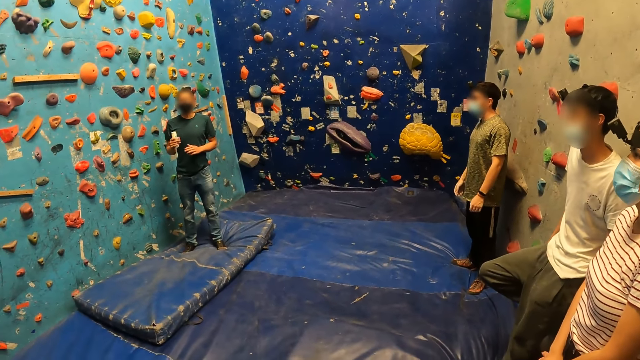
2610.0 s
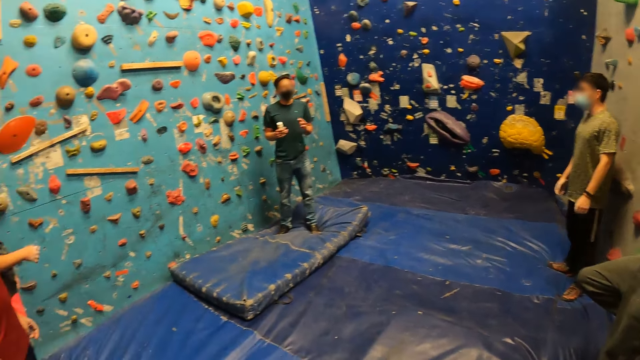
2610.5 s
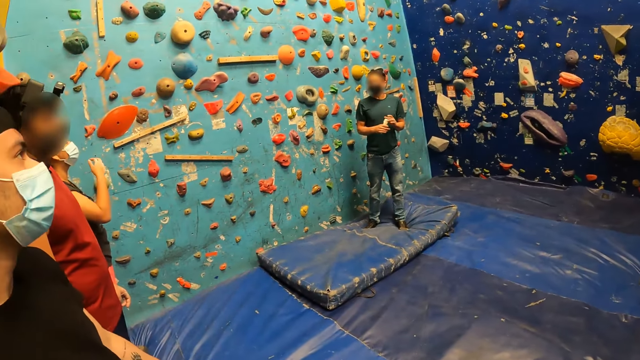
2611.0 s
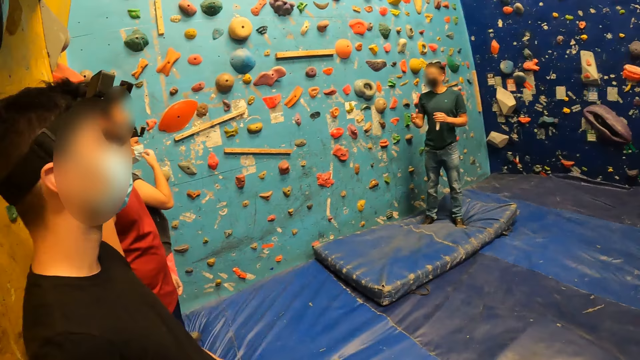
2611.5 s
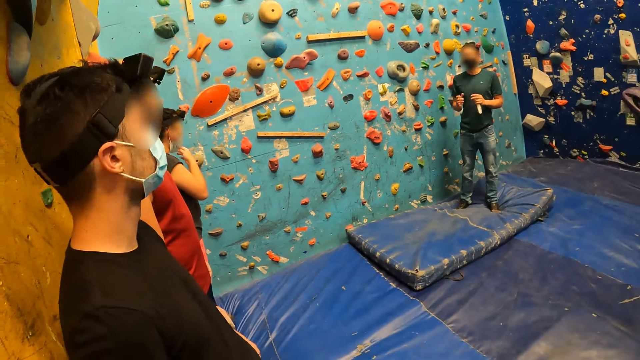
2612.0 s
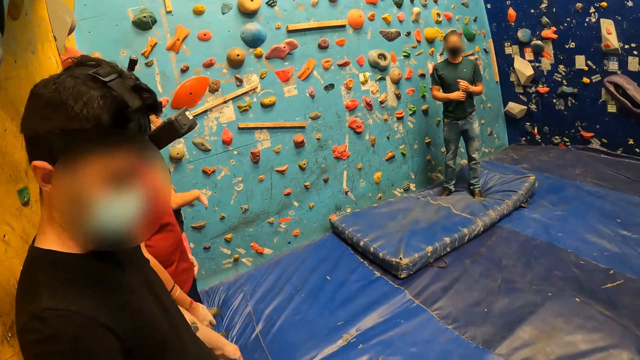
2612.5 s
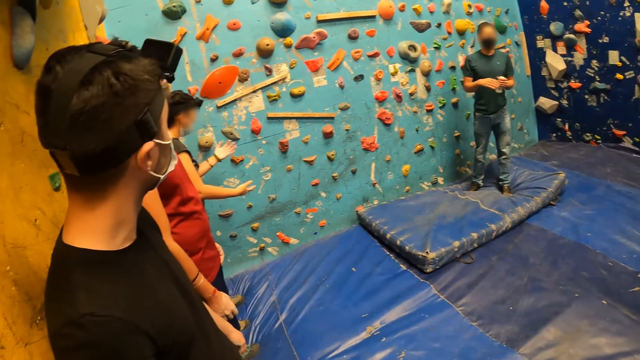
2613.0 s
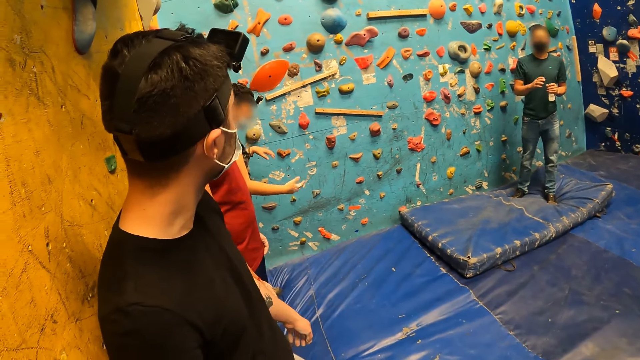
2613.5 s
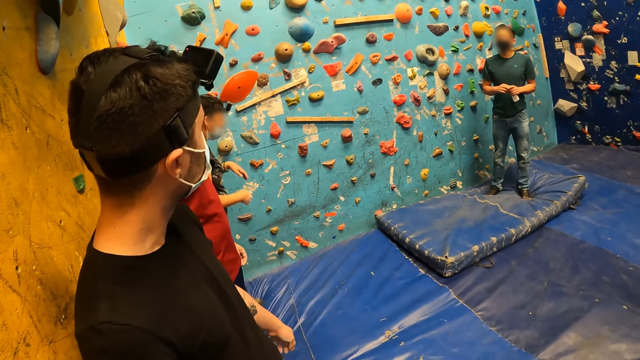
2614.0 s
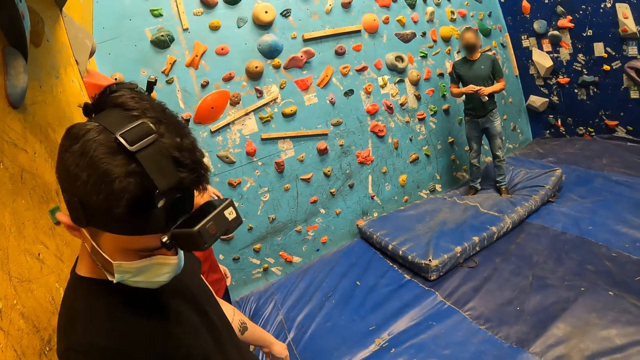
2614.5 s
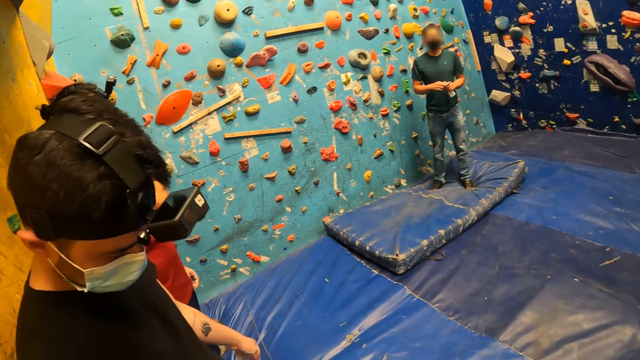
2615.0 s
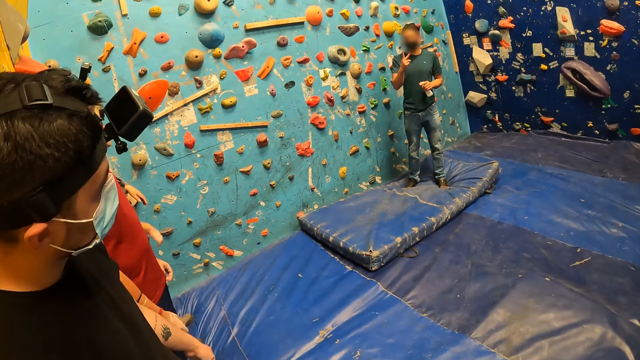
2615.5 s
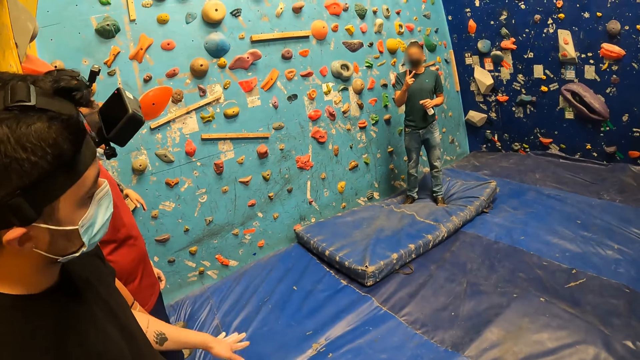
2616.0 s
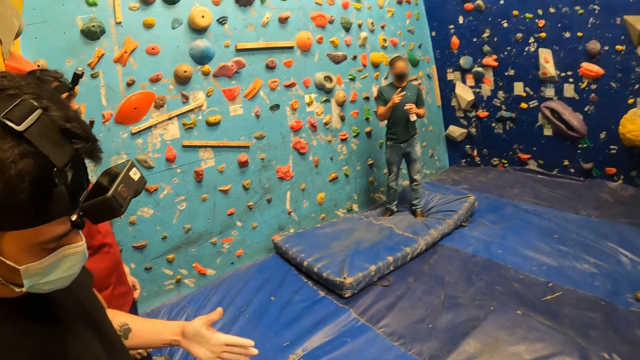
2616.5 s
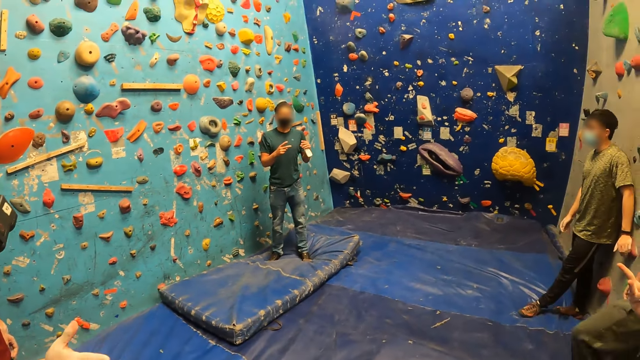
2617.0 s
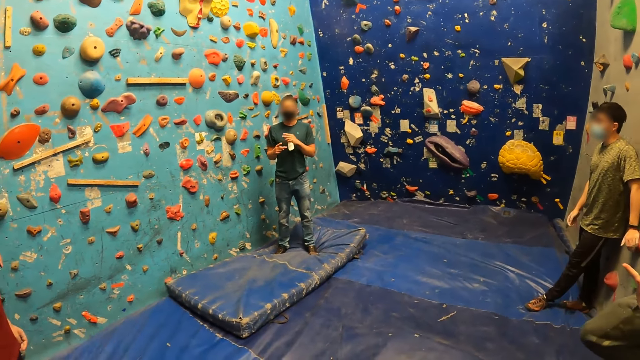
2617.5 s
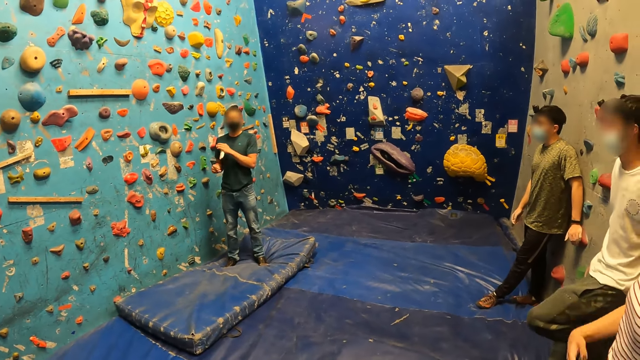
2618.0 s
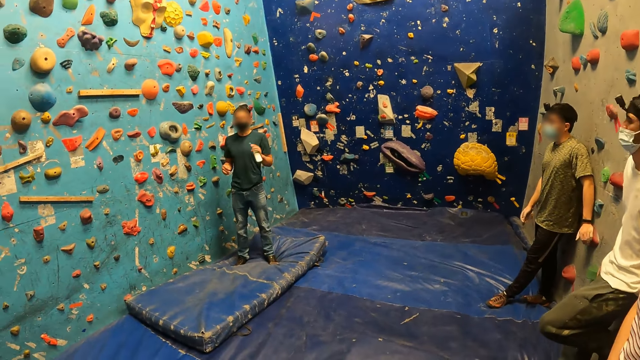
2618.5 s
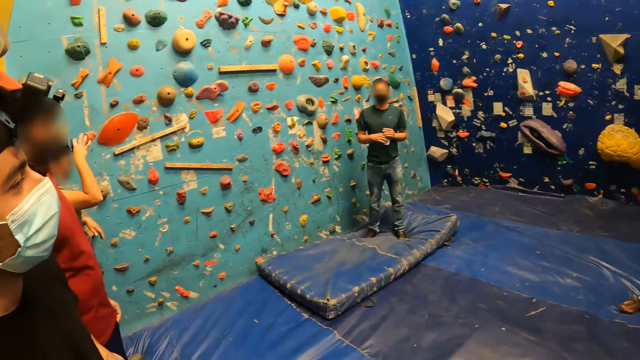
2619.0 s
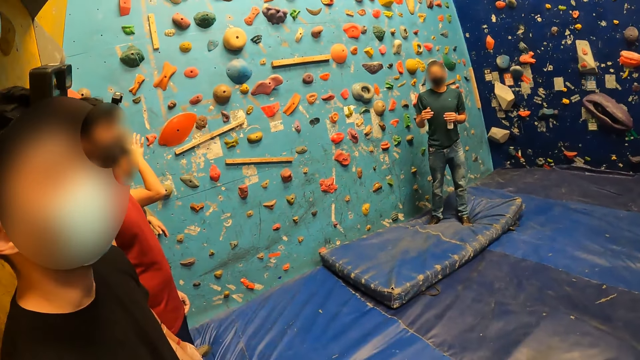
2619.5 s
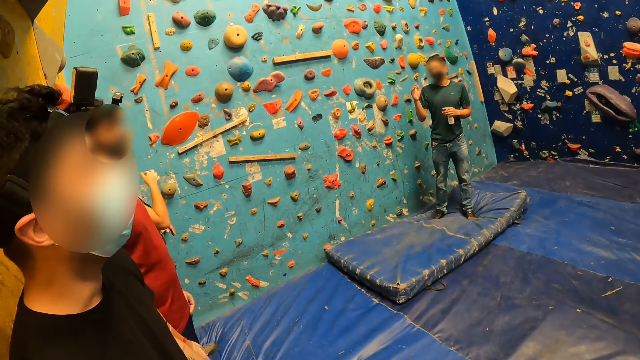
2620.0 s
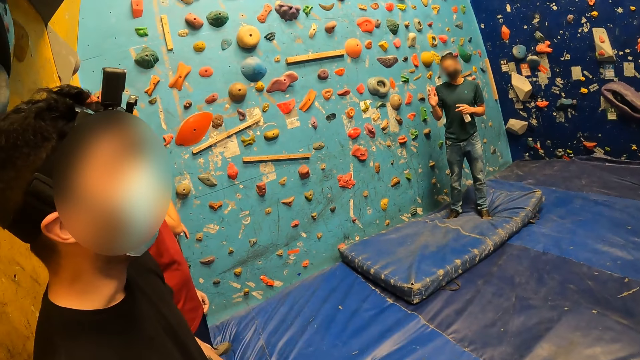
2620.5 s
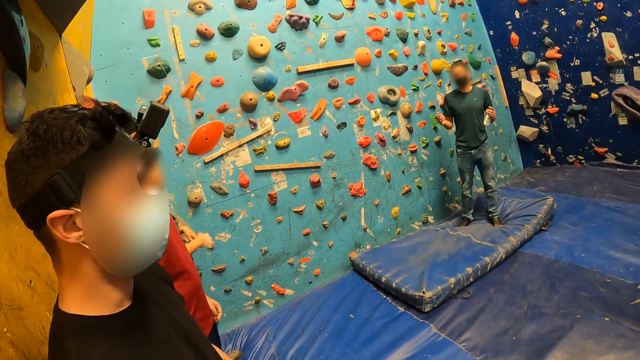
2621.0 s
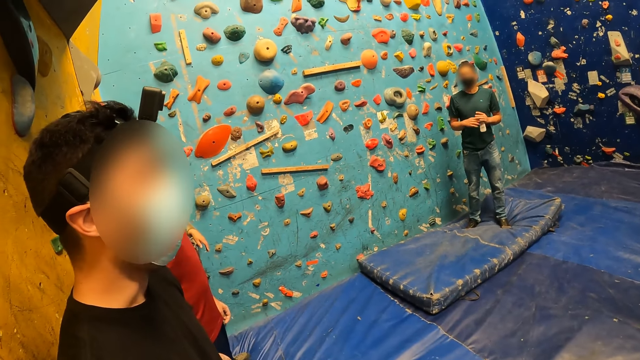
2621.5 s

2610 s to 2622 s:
A person removes the face mask from the nose. The person stares at her hands. The camera wearer stares at another person. The other person moves his hand.

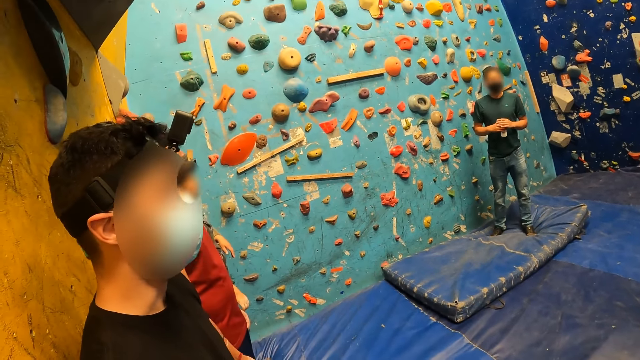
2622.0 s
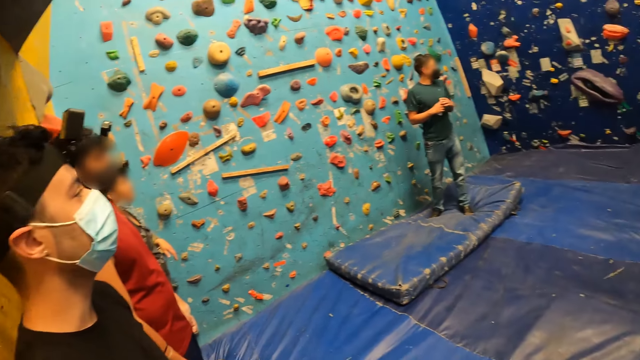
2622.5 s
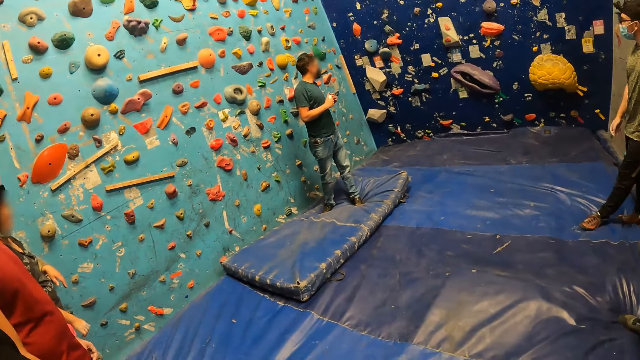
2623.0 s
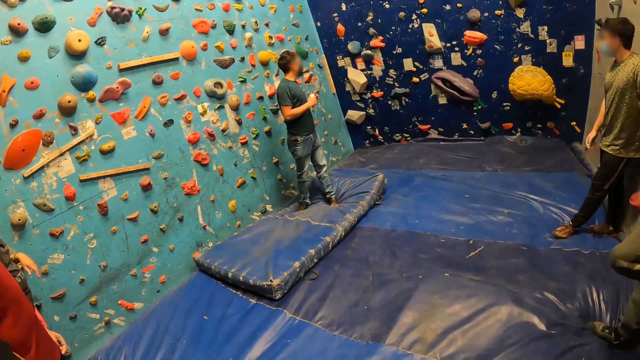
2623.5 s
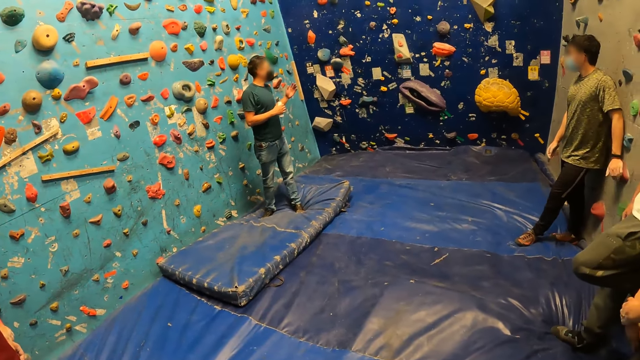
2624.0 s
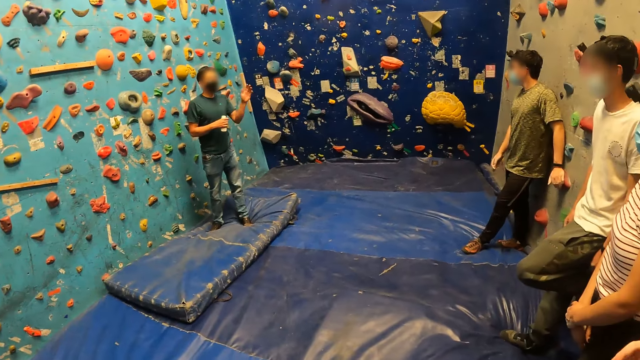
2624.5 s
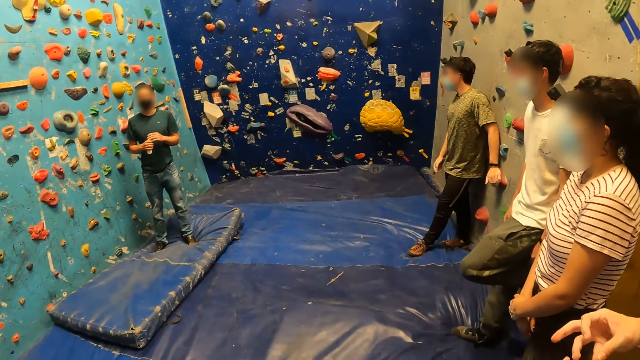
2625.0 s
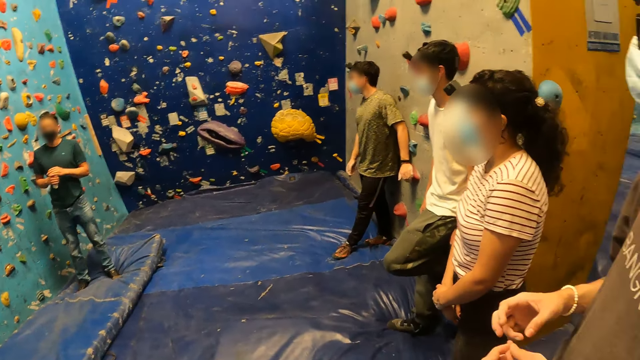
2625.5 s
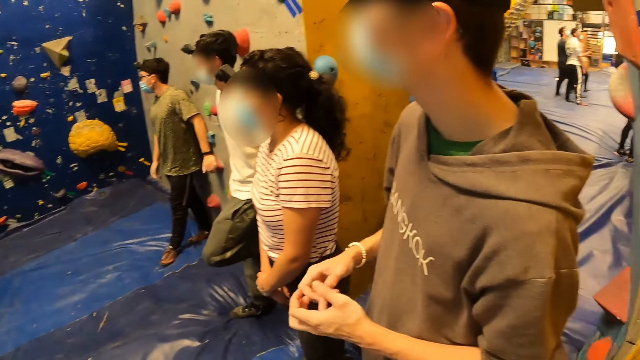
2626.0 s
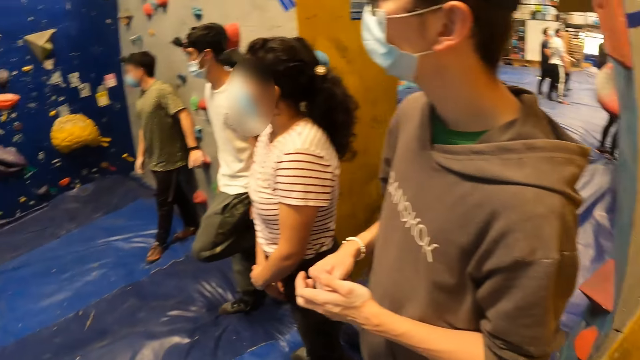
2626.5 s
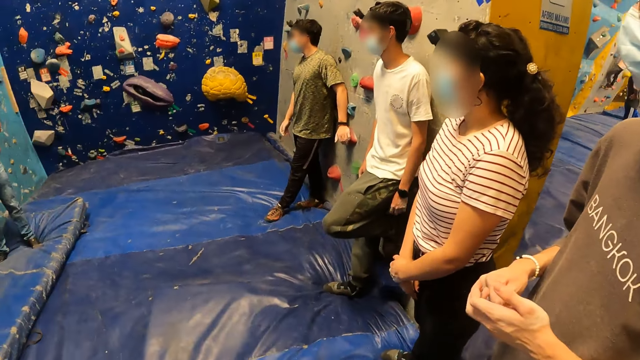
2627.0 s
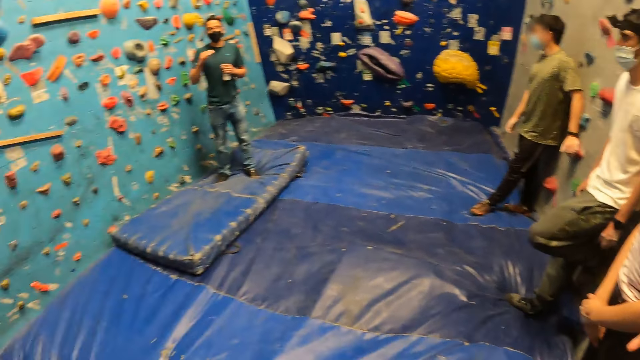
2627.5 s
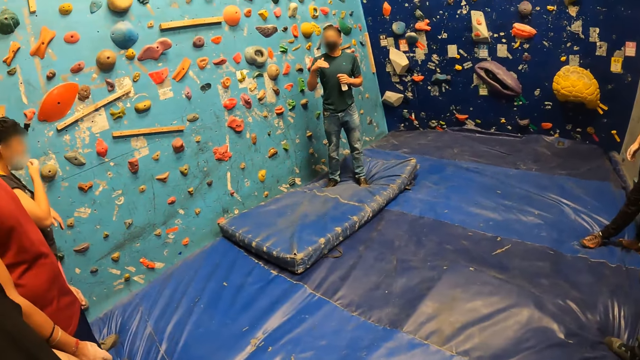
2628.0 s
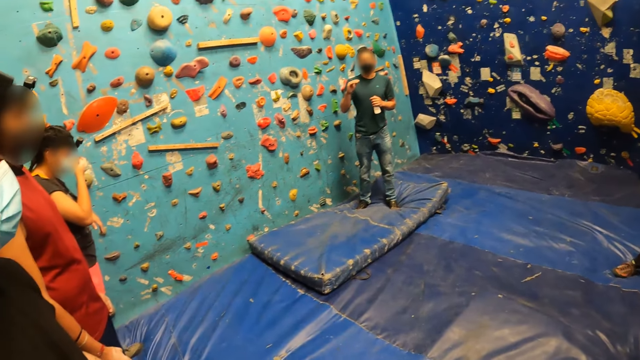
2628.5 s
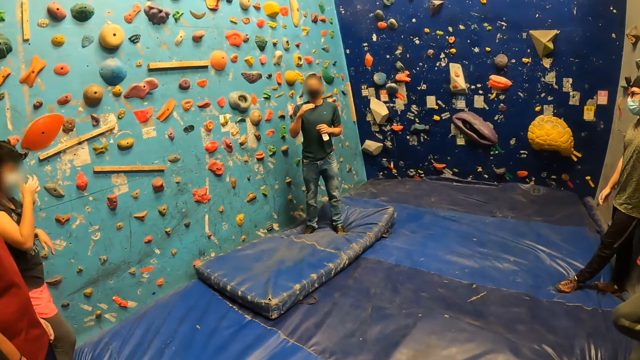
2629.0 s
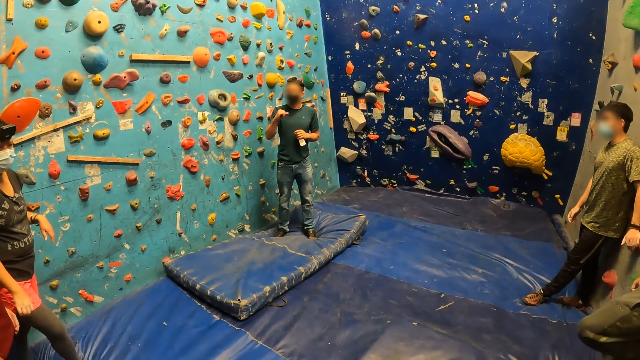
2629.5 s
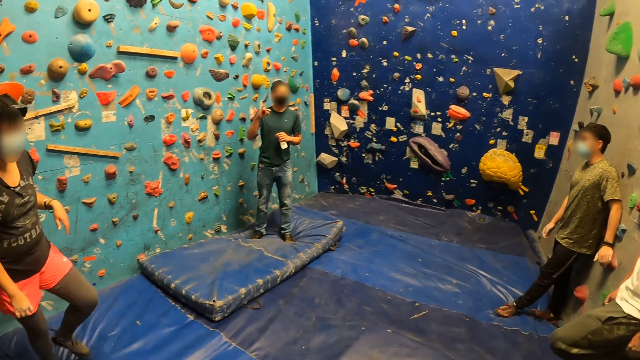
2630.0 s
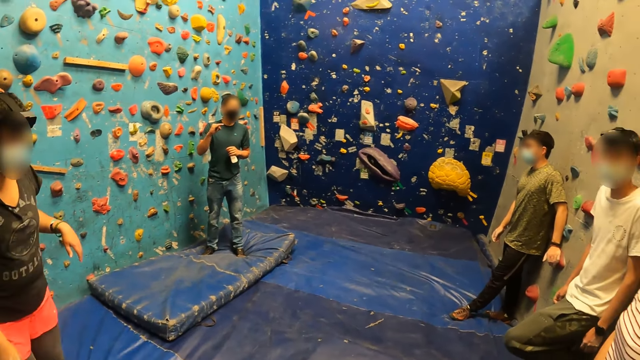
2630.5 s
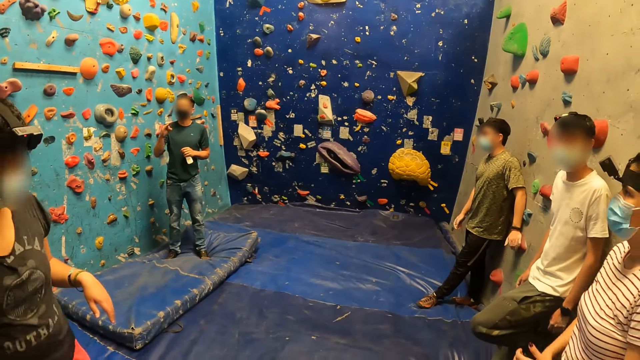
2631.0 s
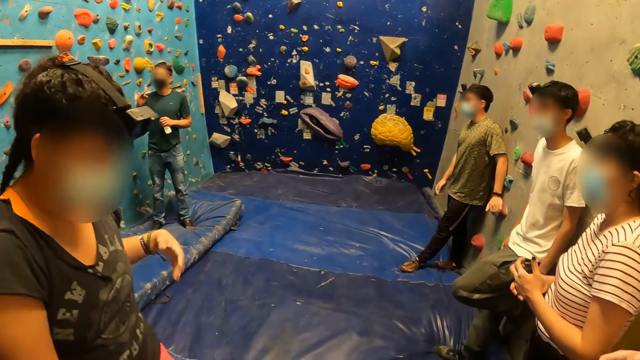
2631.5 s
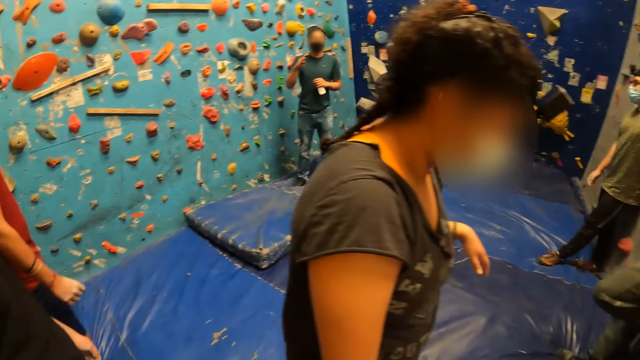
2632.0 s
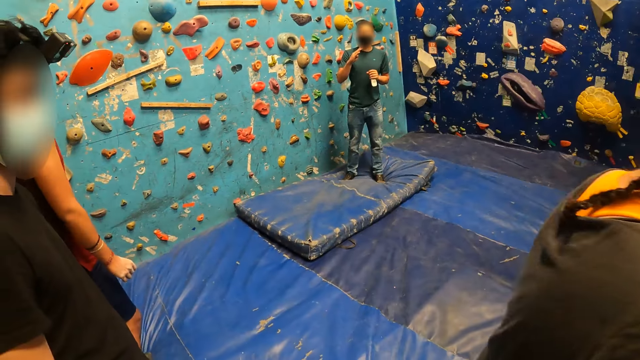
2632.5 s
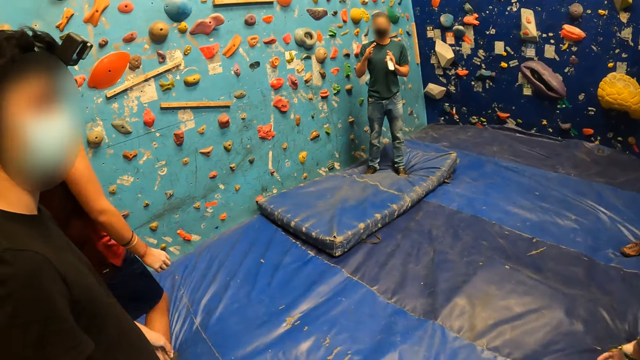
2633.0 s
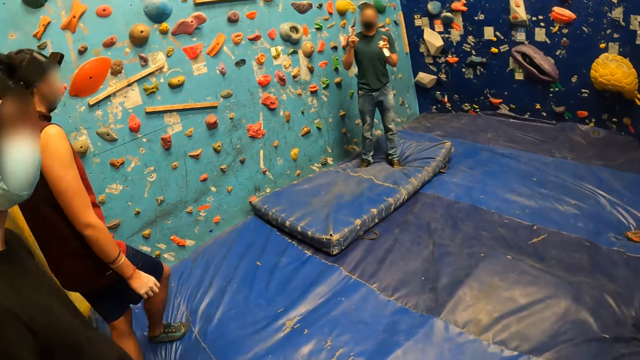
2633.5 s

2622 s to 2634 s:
The camera wearer looks around the room. They stare at a person. The person moves his hand. Another person walks around the room. A woman walks past the camera wearer in the gym.
